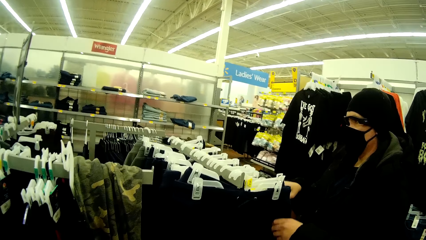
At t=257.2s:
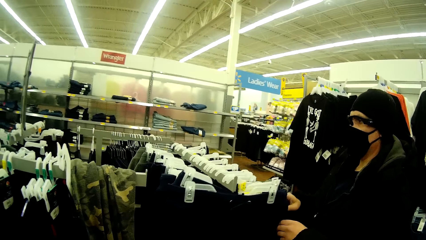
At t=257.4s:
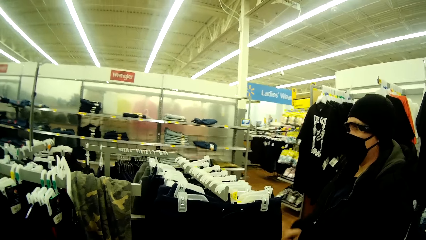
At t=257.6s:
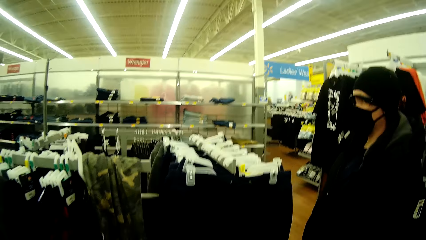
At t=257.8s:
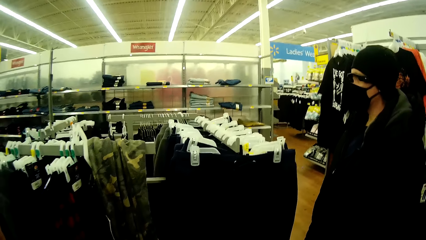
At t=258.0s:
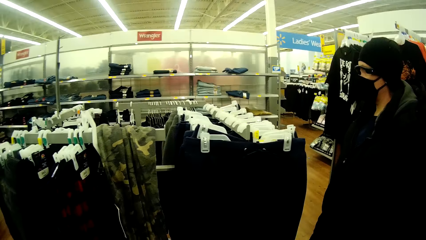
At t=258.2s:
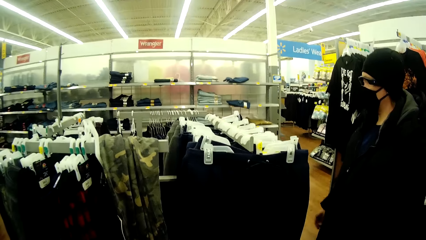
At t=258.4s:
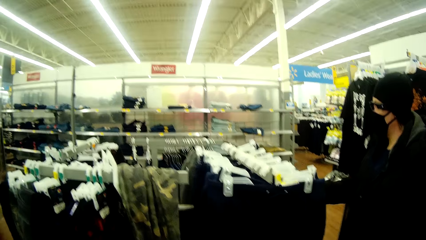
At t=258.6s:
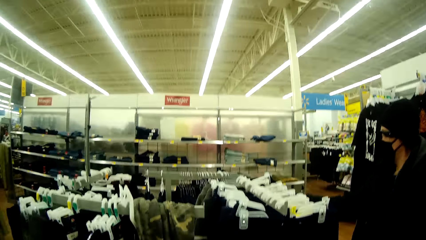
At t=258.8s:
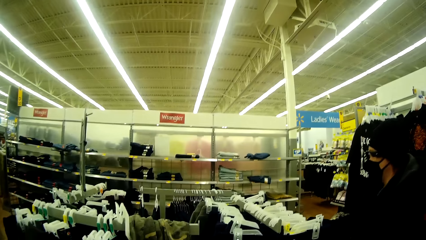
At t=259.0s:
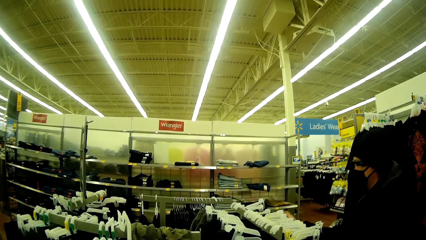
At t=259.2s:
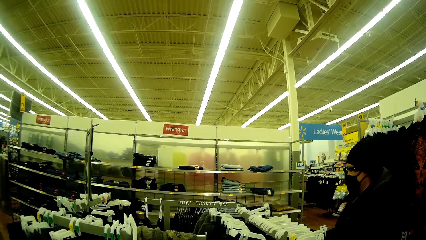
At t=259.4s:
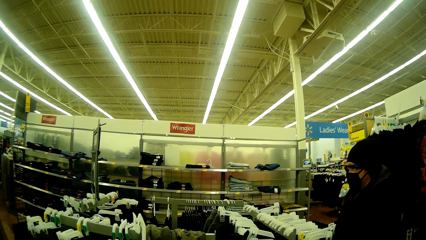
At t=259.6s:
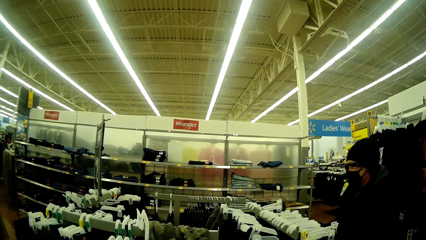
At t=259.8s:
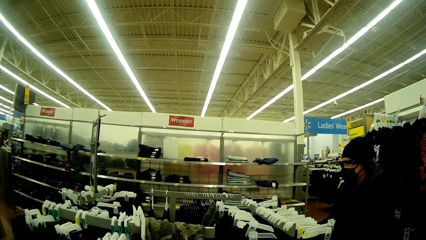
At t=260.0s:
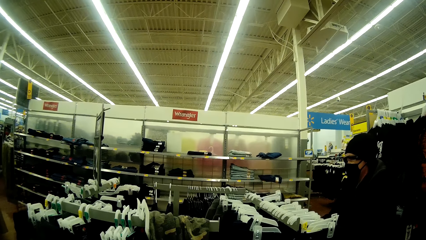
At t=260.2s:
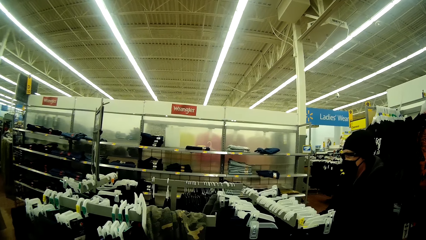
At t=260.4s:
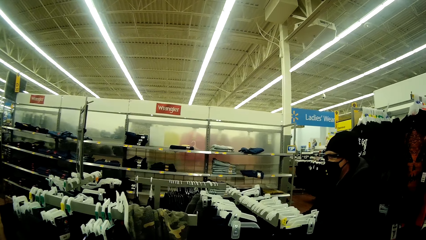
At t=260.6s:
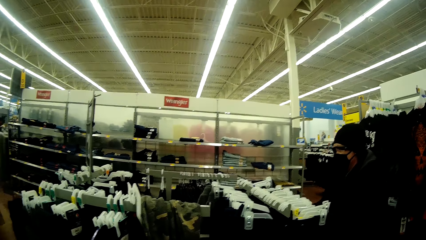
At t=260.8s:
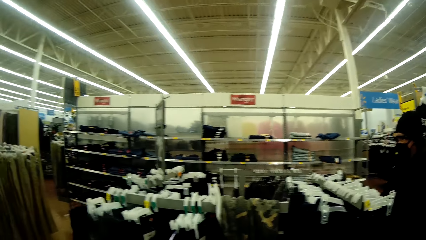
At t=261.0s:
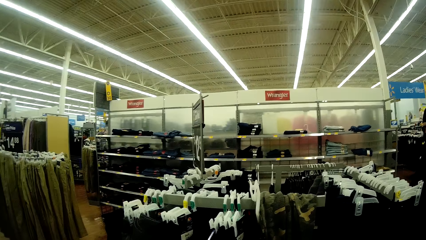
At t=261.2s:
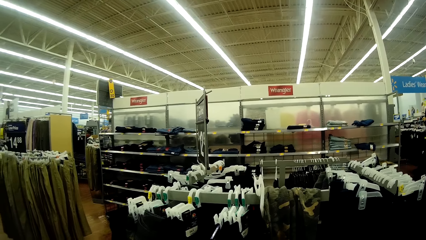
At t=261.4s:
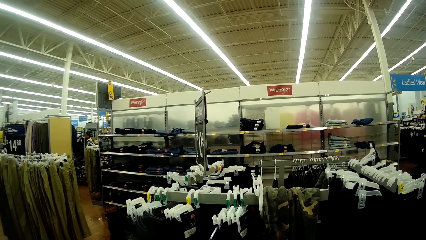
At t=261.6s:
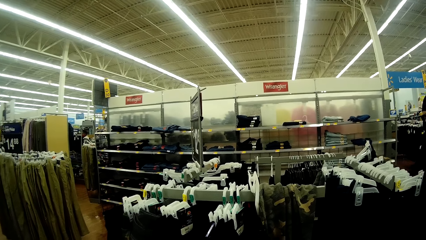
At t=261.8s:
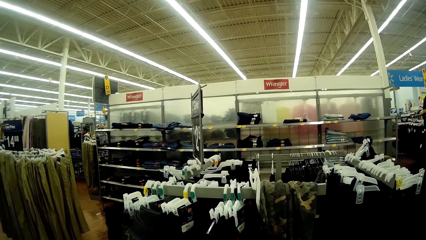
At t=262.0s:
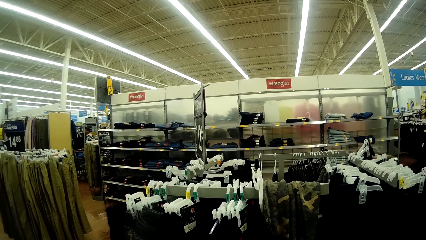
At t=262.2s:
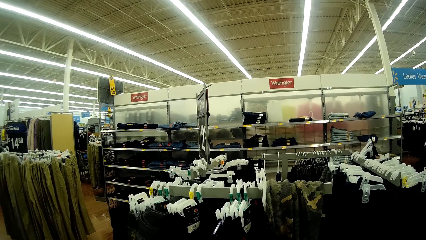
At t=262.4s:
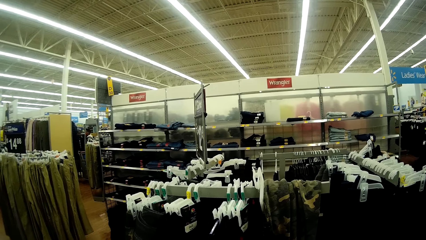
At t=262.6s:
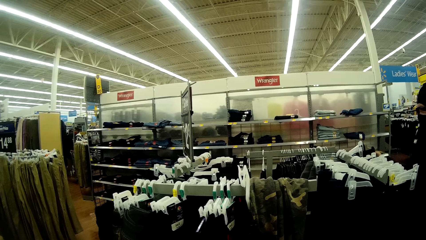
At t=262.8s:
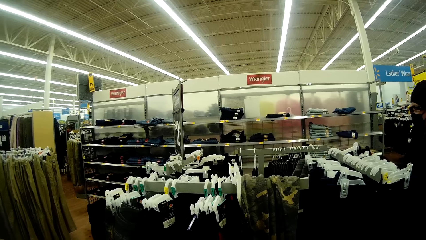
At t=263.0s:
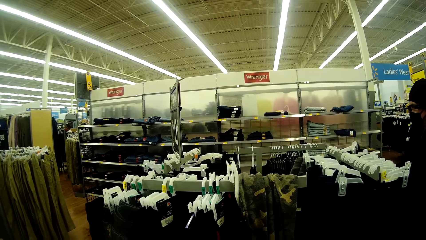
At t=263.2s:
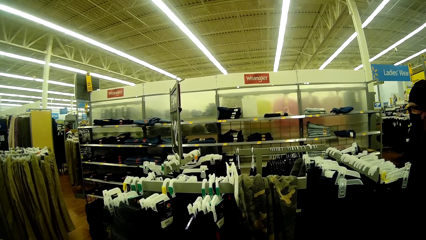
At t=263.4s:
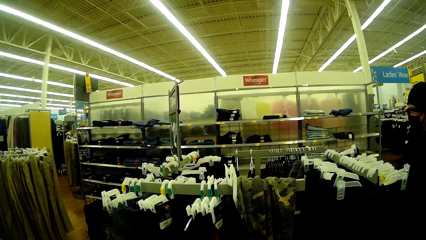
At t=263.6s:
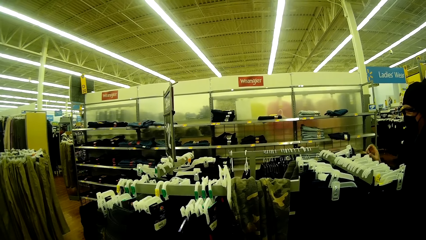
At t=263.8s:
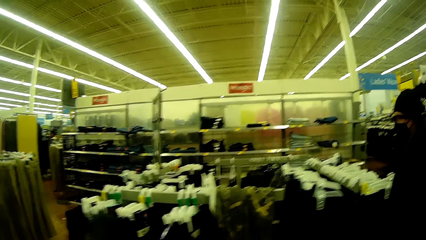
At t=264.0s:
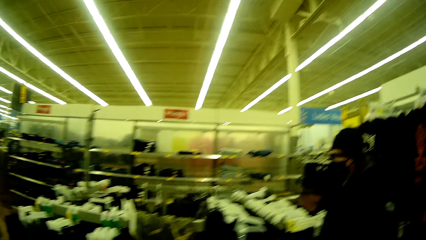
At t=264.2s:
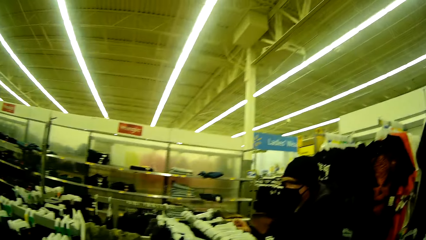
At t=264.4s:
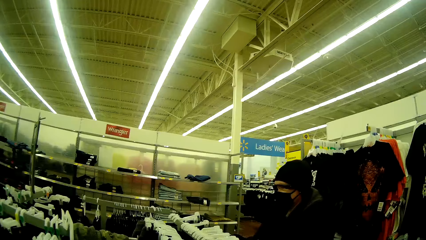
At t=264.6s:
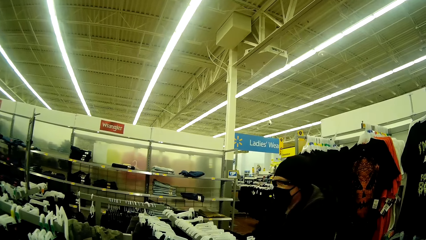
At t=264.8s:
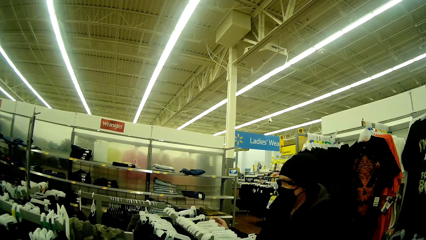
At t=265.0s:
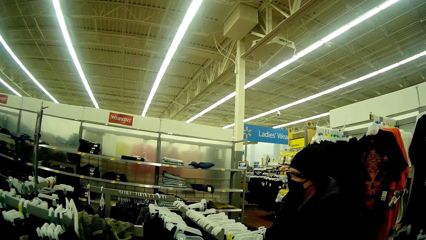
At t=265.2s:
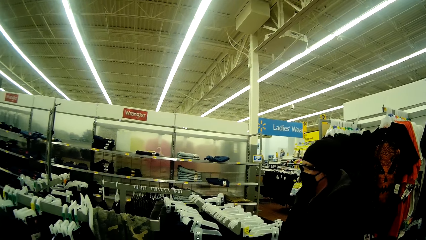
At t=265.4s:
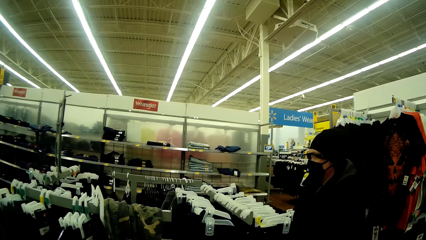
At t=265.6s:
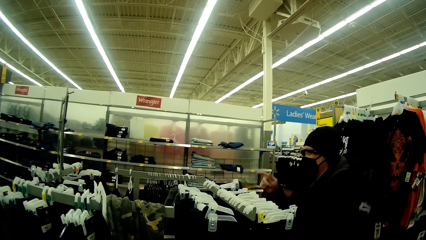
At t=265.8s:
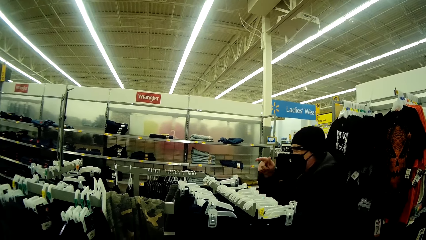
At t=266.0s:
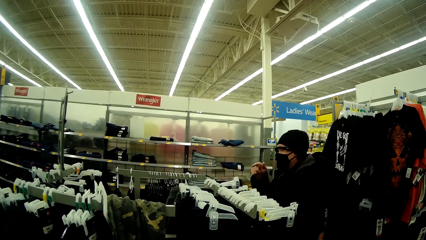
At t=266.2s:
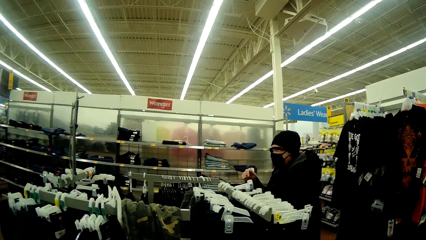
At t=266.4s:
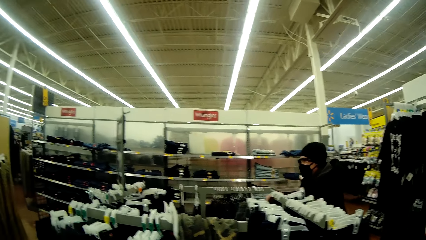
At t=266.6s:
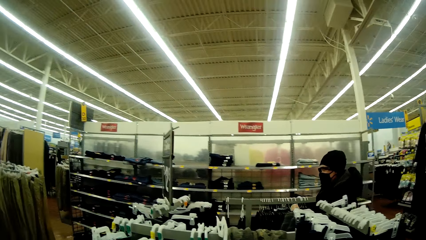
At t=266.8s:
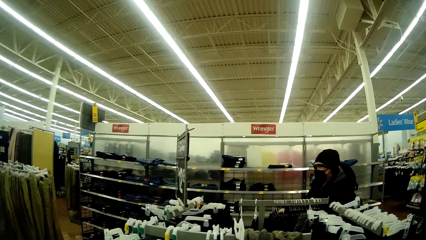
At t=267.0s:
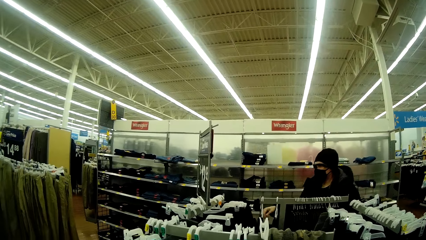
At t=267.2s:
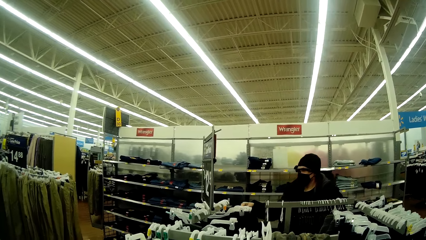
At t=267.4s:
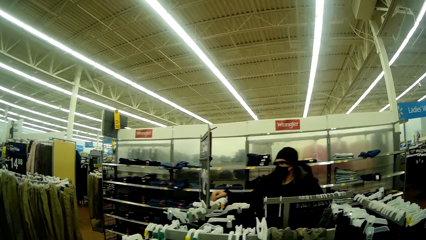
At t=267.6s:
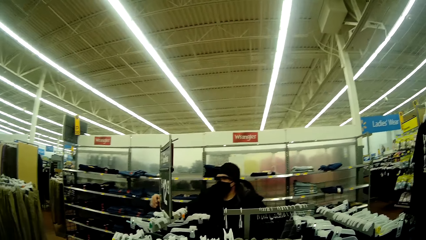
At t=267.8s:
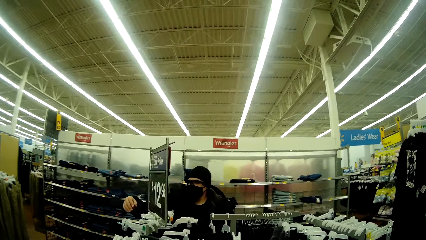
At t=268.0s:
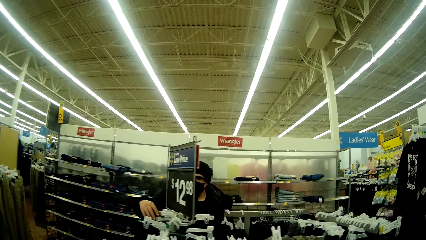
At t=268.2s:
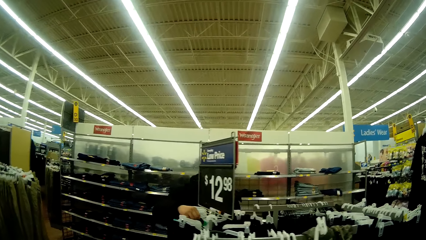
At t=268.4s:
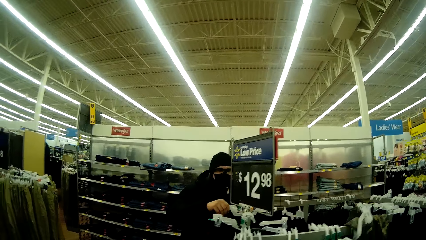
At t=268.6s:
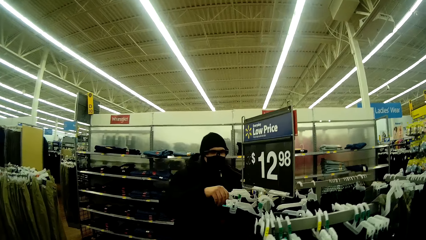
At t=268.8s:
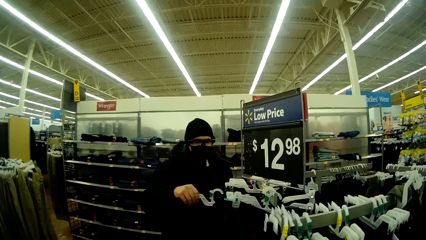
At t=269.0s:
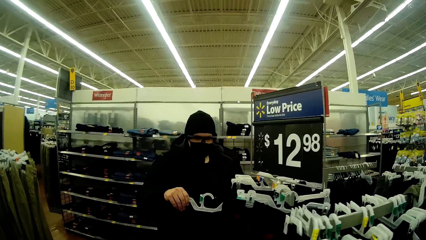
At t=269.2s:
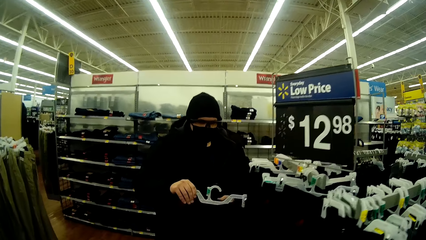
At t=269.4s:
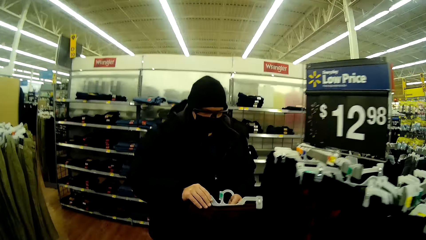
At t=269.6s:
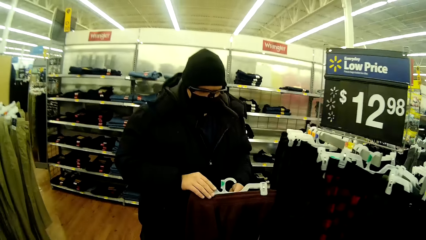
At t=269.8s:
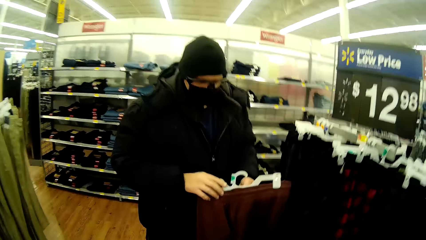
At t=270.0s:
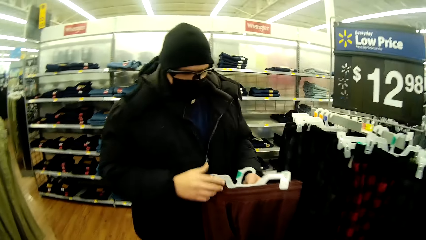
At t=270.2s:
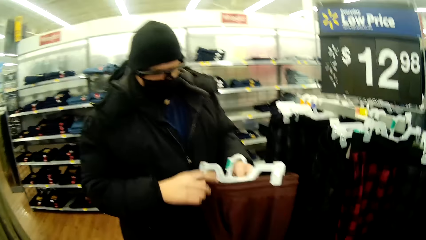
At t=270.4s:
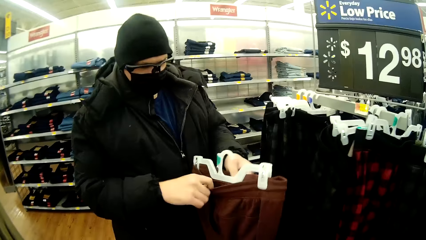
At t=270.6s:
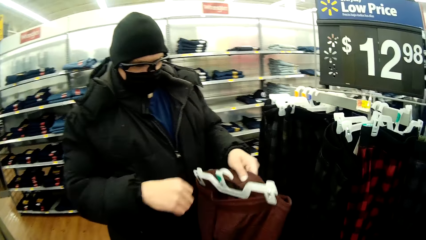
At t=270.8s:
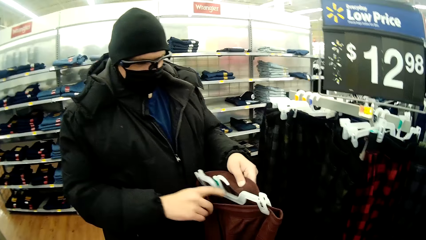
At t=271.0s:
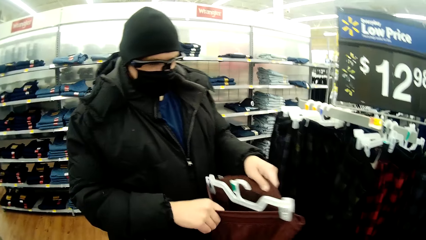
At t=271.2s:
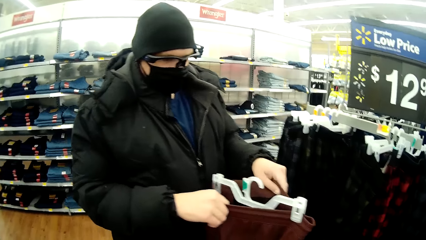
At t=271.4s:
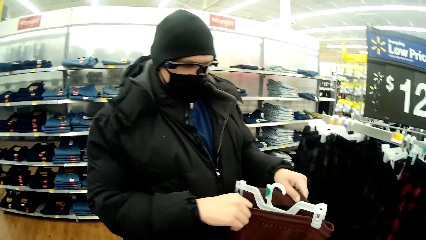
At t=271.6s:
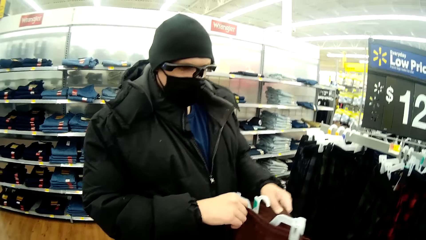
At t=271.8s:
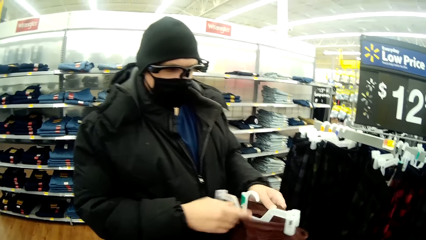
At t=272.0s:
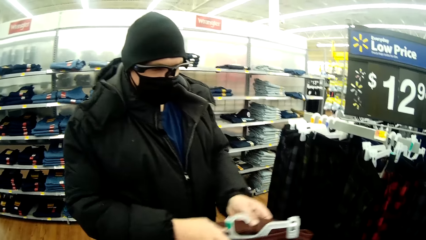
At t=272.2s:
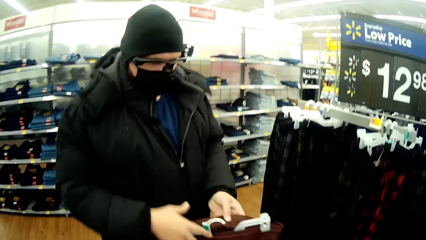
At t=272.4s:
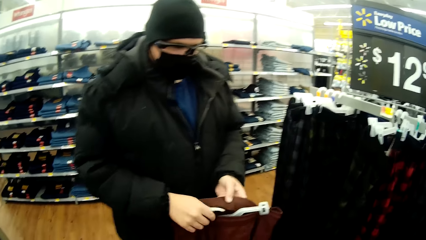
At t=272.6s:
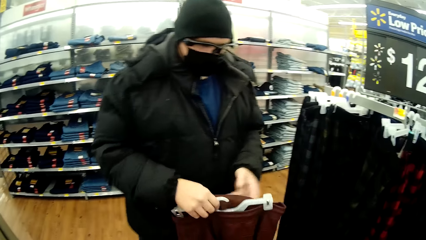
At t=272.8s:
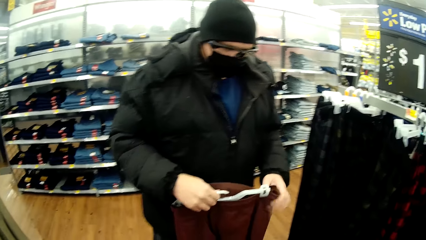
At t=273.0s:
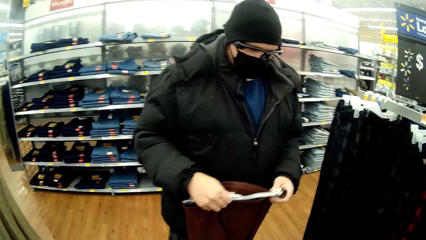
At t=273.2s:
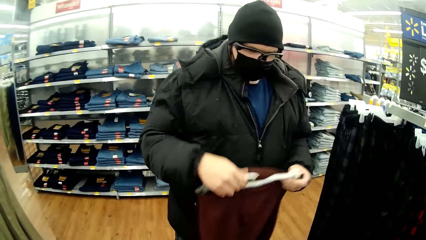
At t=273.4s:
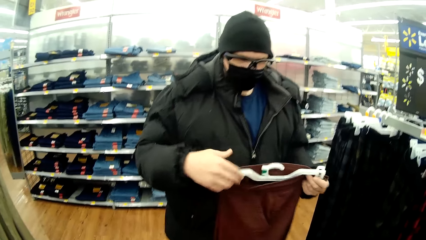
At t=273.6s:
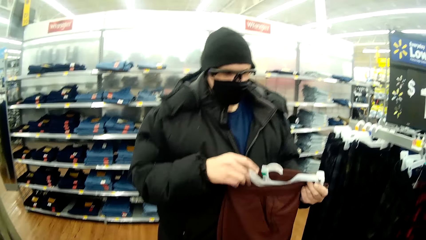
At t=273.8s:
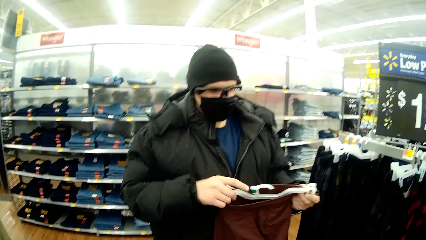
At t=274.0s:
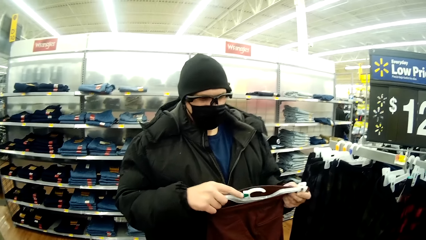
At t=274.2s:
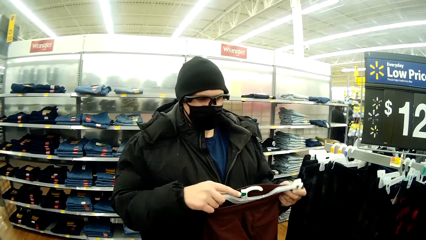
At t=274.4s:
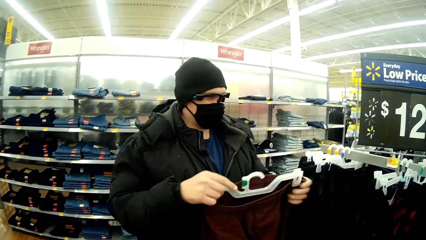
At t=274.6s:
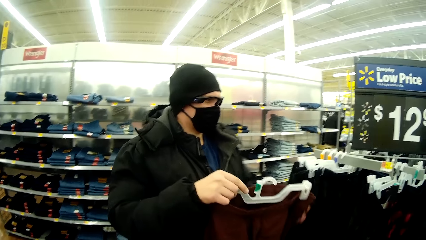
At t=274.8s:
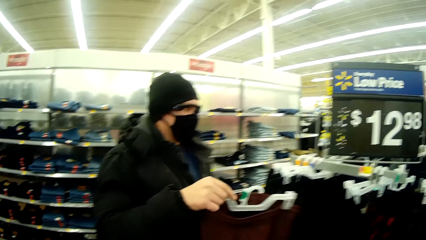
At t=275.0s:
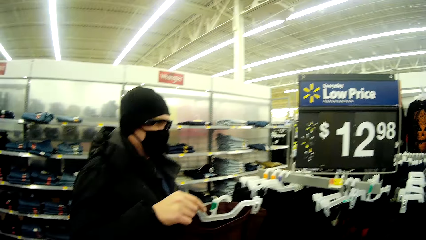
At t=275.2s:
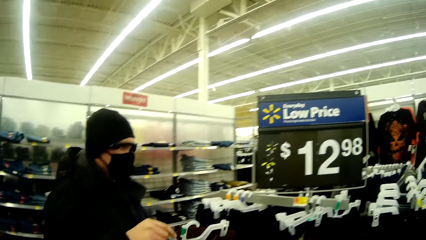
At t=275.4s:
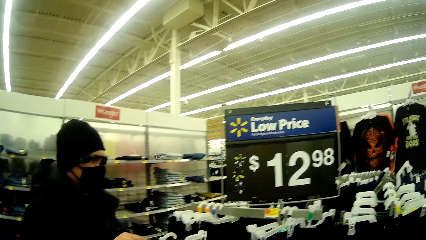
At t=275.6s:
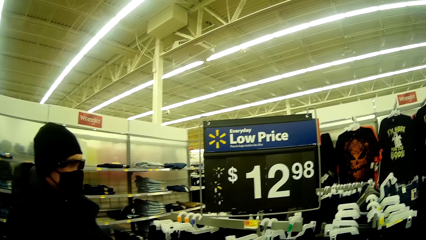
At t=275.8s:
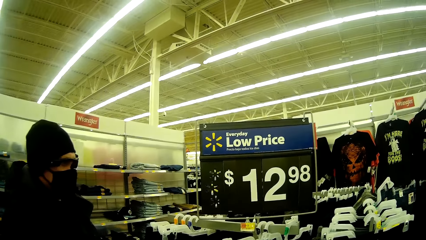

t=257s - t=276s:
The camera wearer moves around the supermarket. A man picks a cloth from the stand. The man carries the cloth from the hanger. The camera wearer converses with the man. The man looks at the cloth. The camera wearer converses with the man. The man looks at the cloth.
